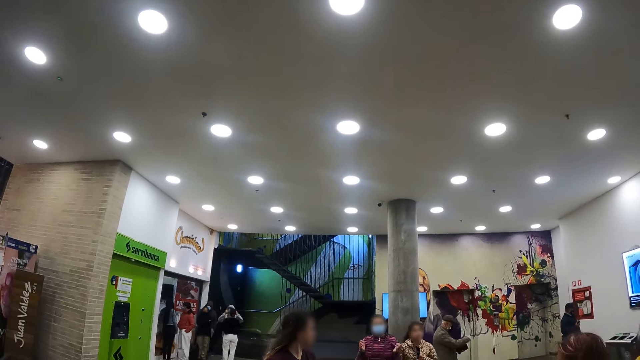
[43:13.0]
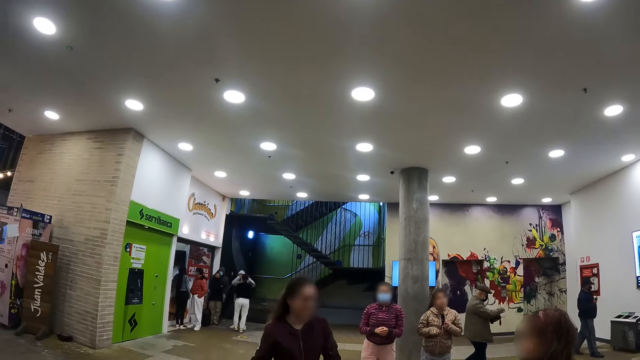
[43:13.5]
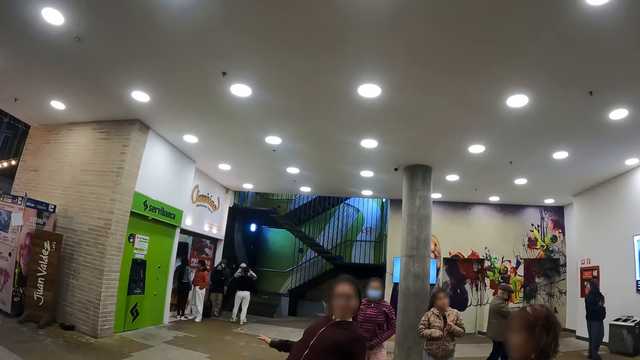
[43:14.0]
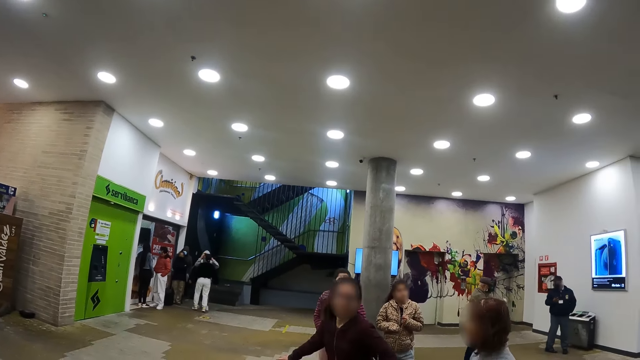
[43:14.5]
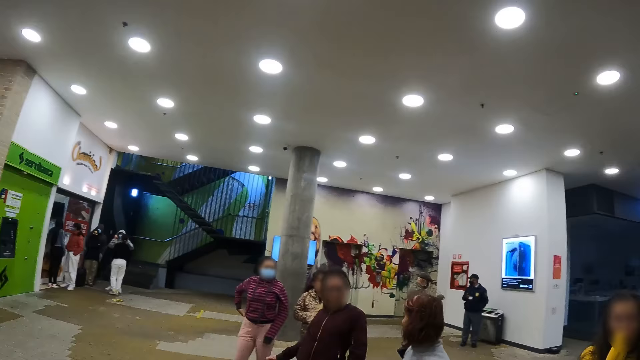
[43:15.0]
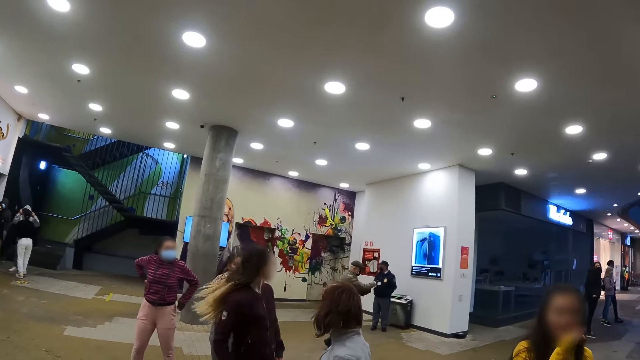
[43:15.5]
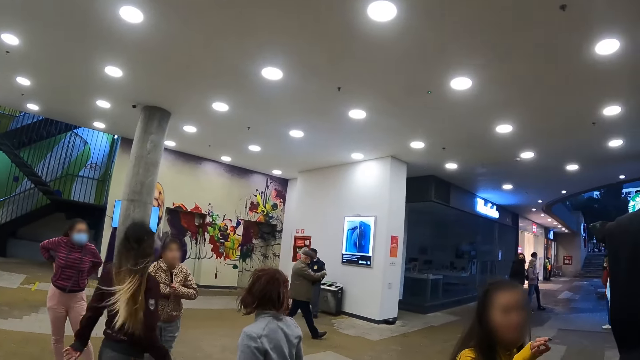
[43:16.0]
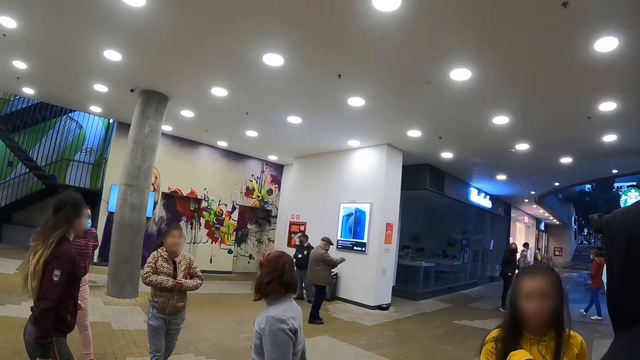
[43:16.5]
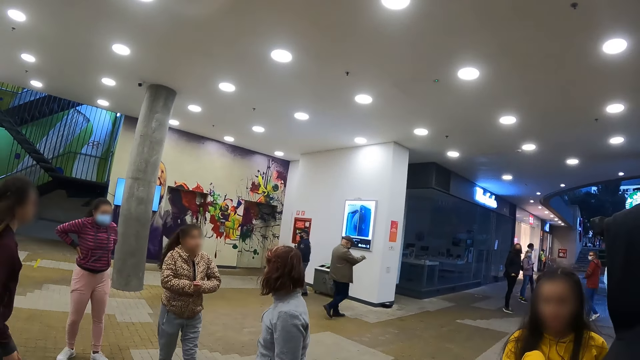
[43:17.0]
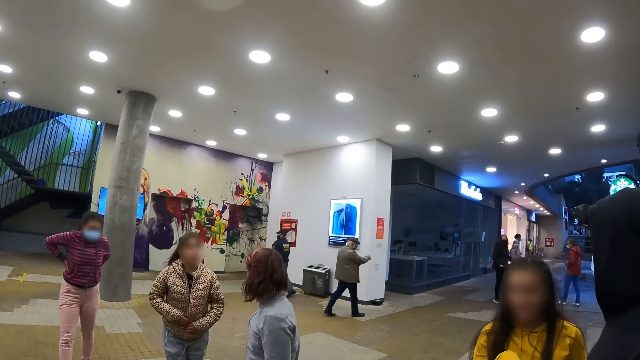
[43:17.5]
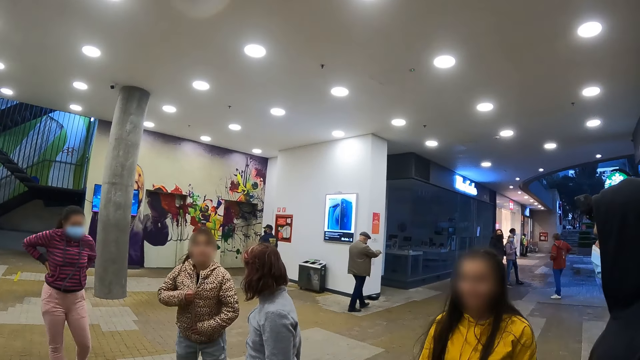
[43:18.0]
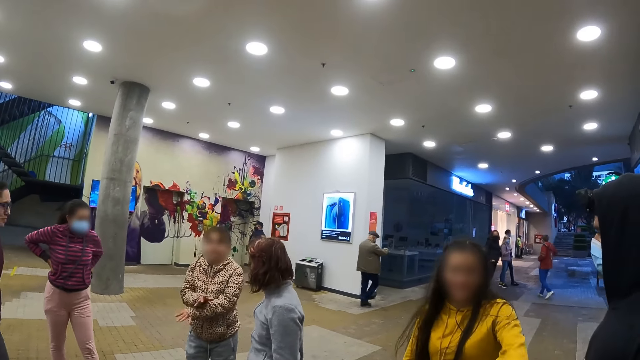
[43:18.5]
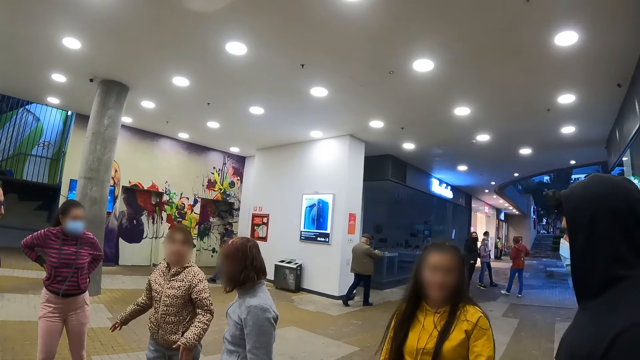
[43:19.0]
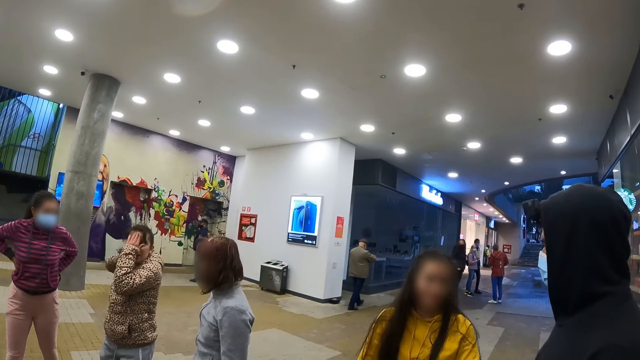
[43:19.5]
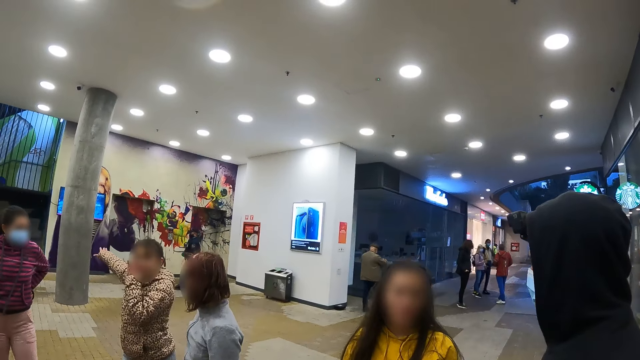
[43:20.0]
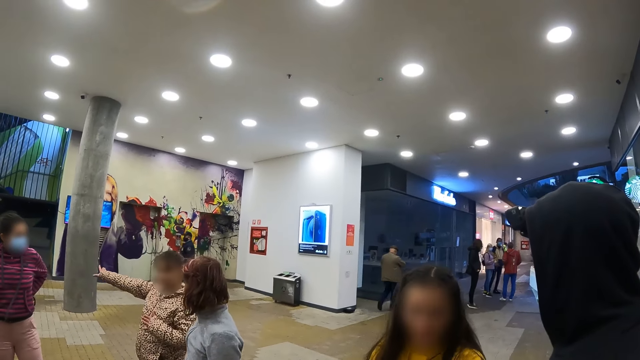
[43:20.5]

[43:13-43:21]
The camera wearer interacts with a person.

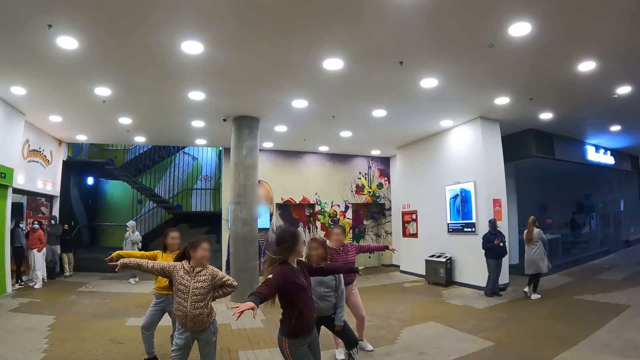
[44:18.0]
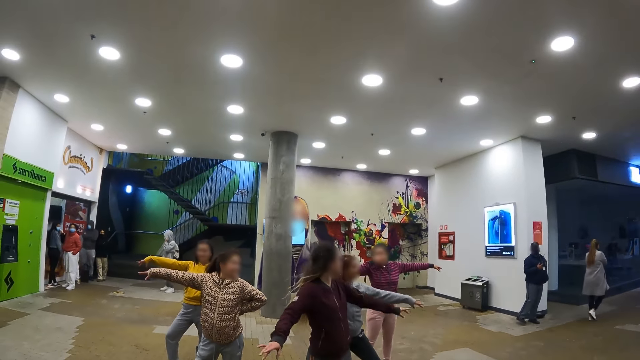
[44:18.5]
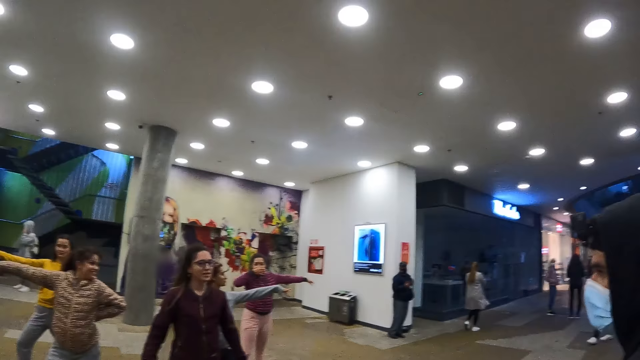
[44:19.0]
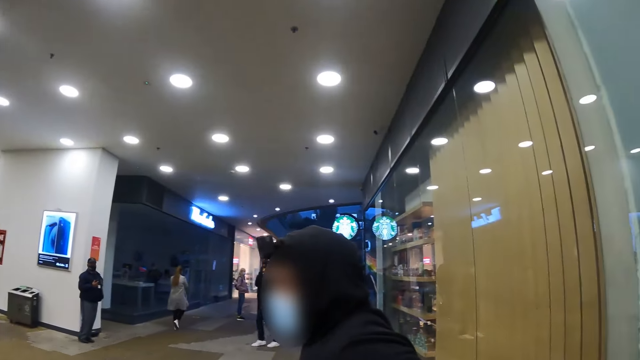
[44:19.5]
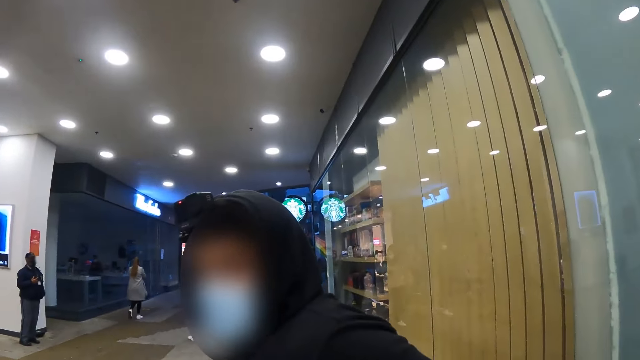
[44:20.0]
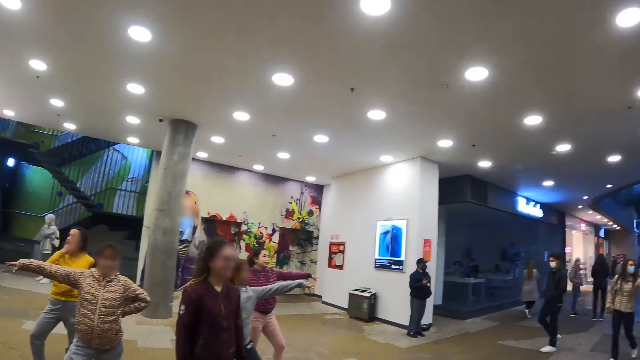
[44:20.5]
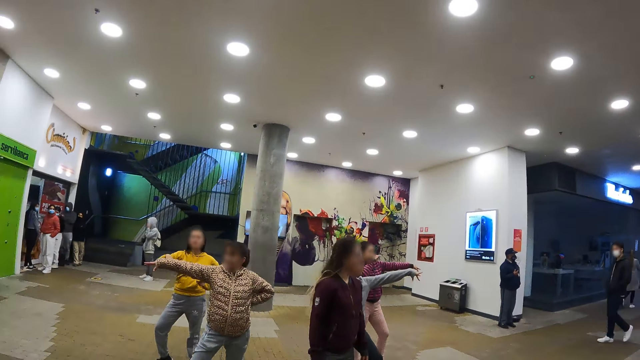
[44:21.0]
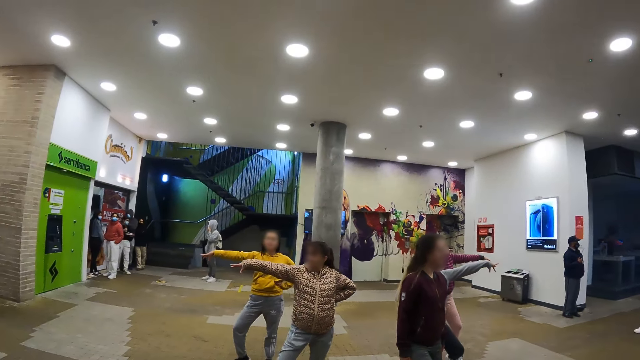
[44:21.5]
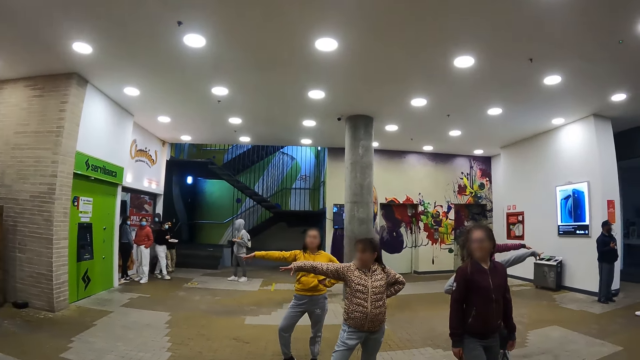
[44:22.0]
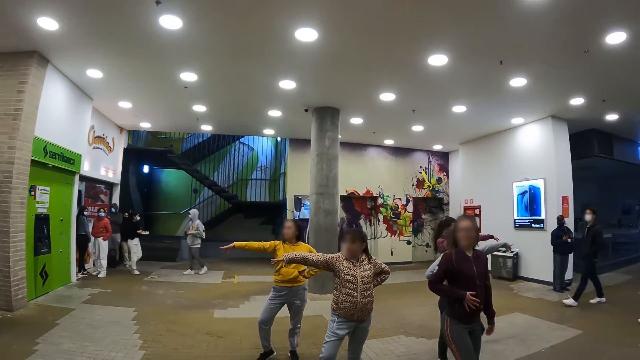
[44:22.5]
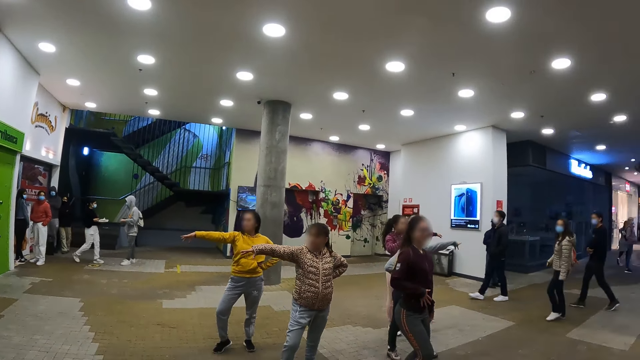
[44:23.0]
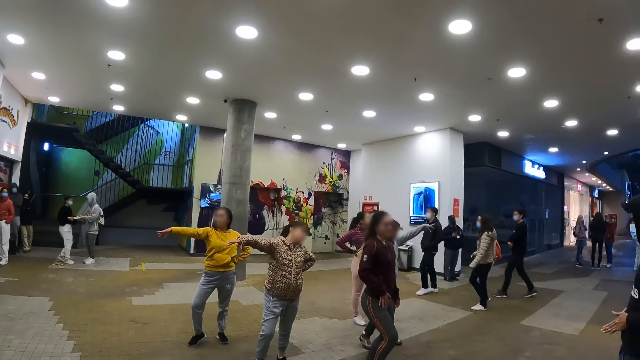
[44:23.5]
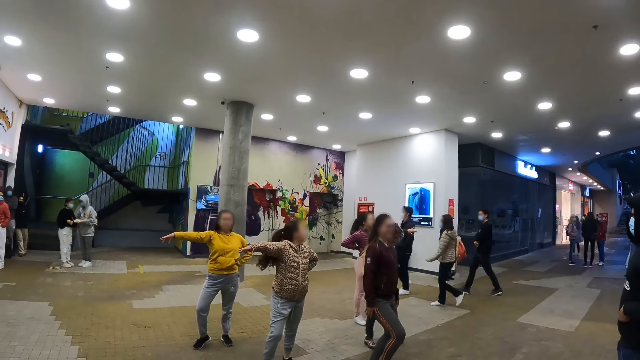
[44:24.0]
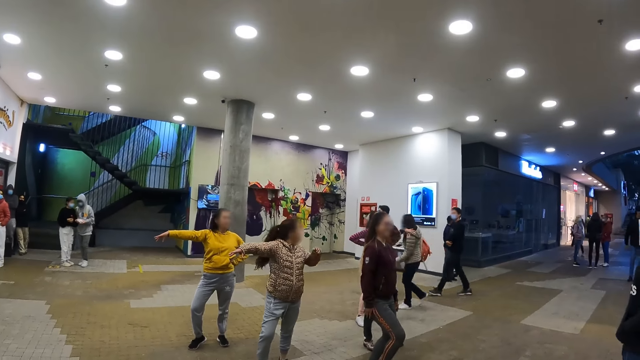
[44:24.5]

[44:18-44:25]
The camera wearer interacts with a person.

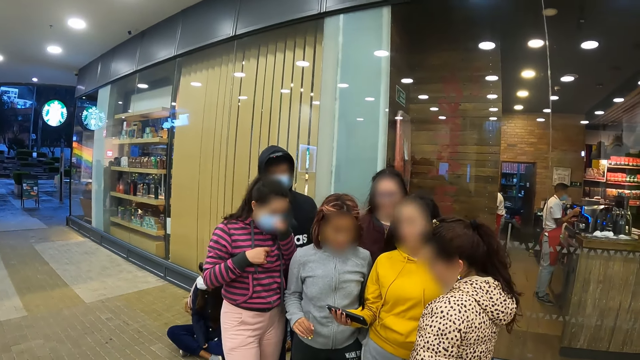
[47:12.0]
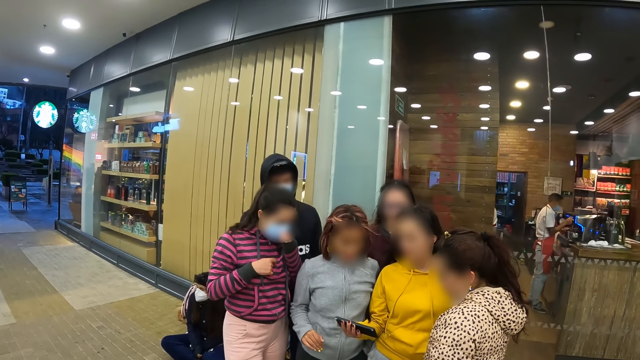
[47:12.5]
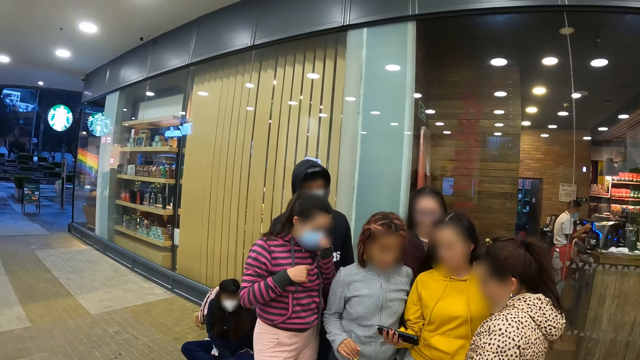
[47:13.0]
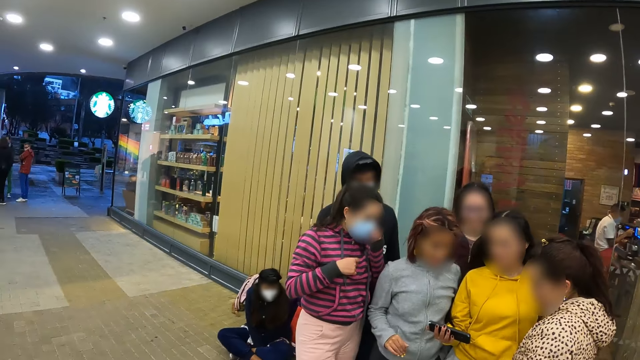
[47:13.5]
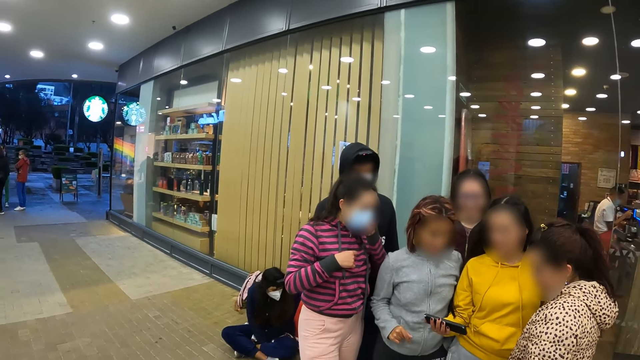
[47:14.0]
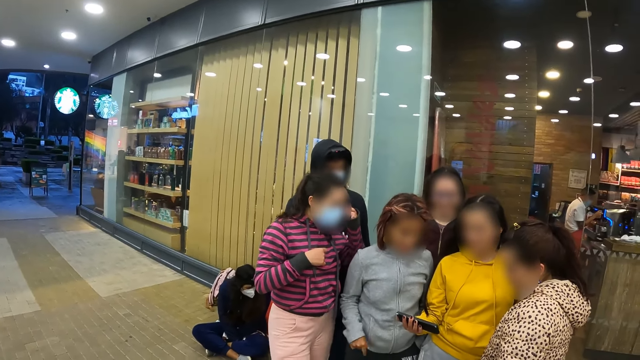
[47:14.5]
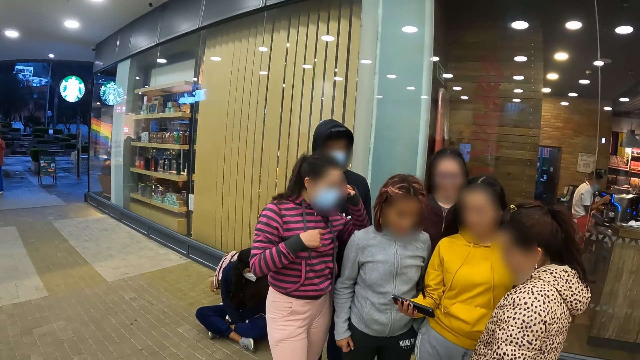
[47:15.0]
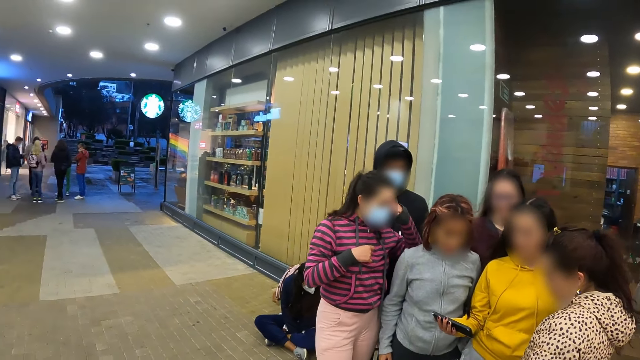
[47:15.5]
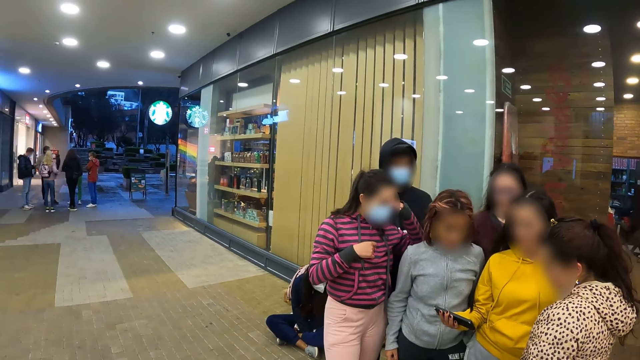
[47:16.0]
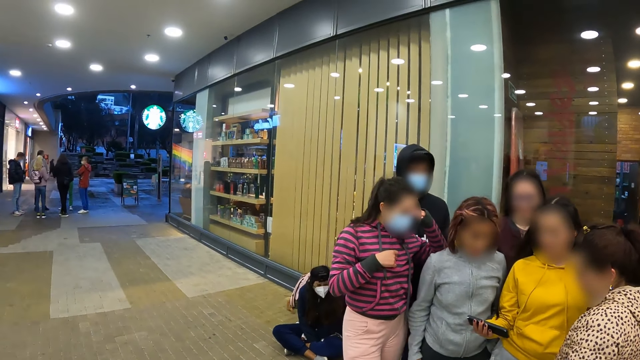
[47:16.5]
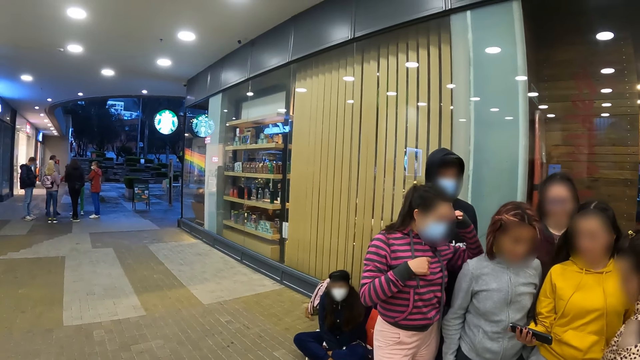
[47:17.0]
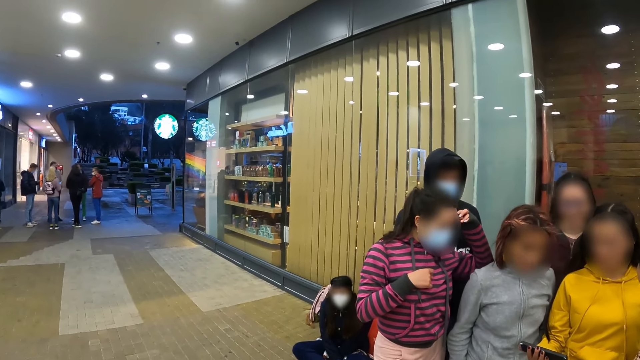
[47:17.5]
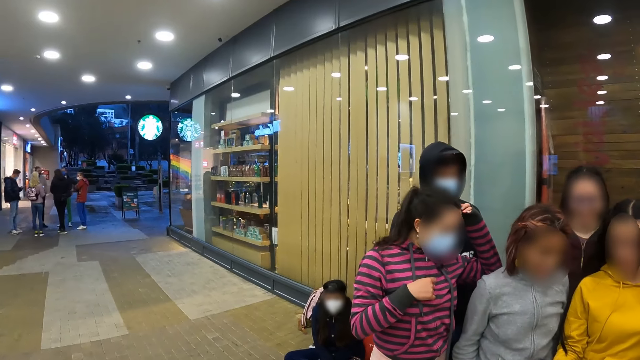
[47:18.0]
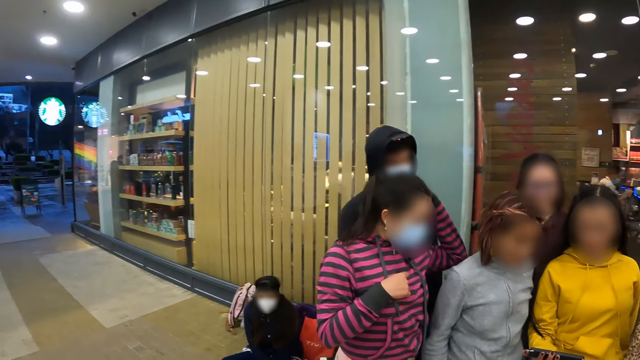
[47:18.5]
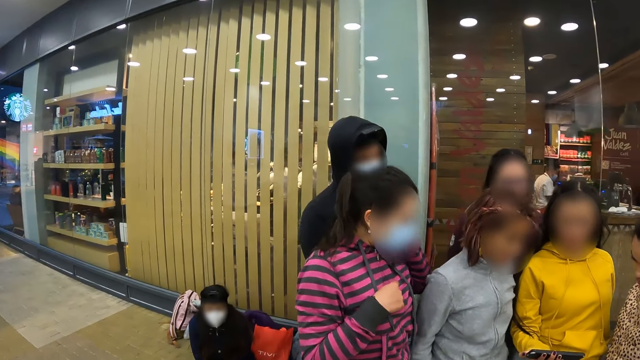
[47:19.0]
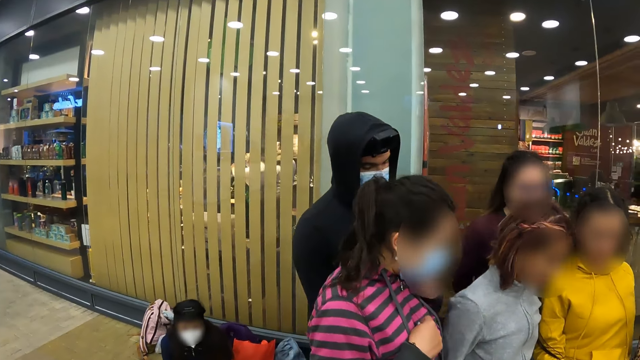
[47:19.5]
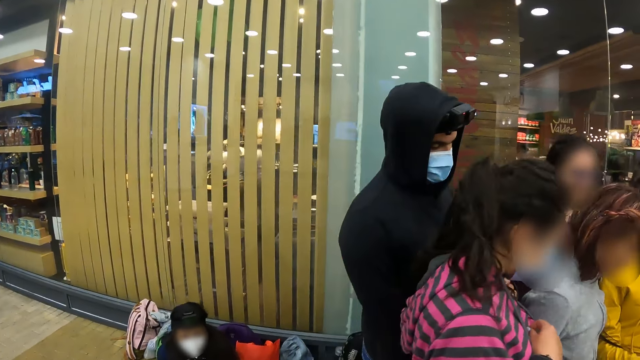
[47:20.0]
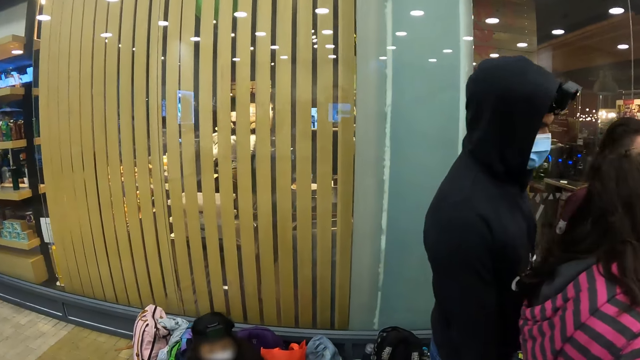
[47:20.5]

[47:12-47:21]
The camera wearer looks around the mall.
